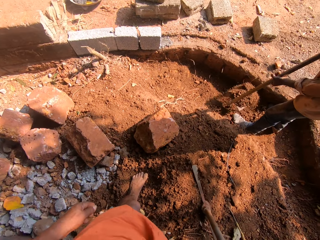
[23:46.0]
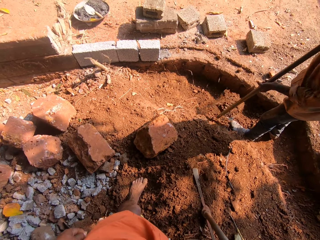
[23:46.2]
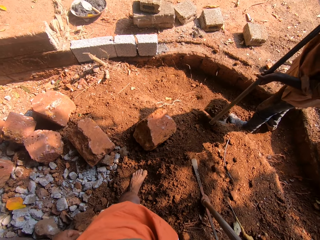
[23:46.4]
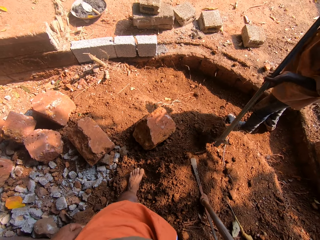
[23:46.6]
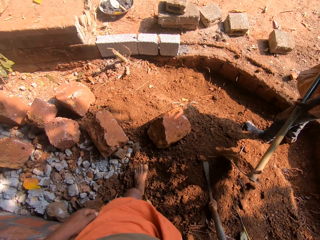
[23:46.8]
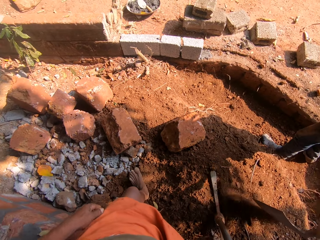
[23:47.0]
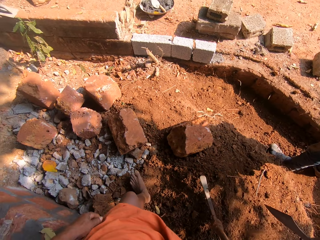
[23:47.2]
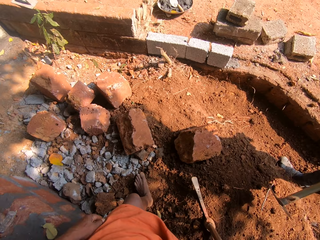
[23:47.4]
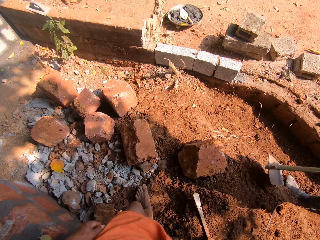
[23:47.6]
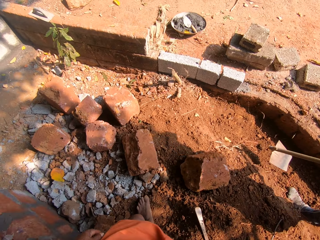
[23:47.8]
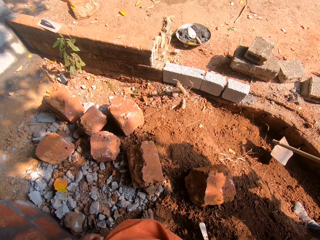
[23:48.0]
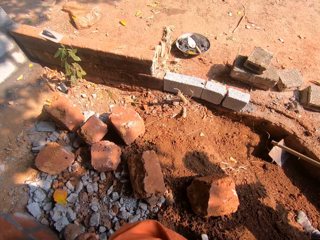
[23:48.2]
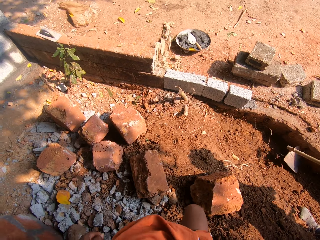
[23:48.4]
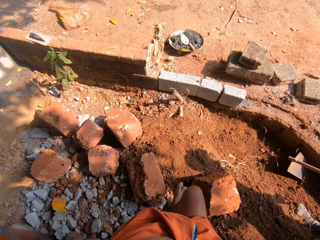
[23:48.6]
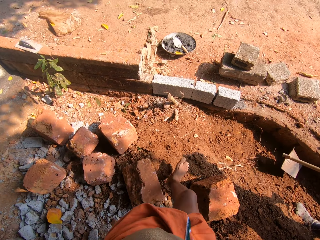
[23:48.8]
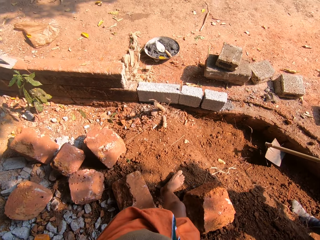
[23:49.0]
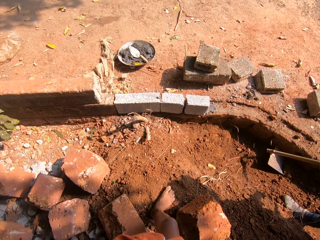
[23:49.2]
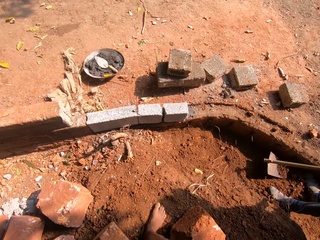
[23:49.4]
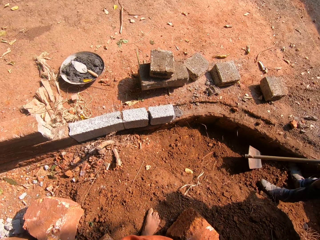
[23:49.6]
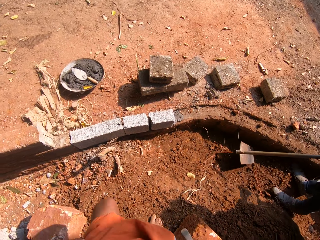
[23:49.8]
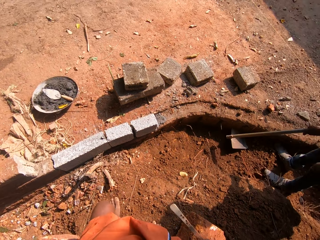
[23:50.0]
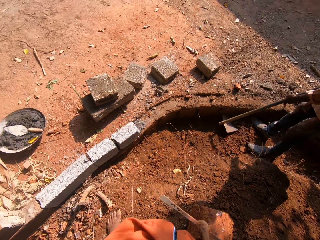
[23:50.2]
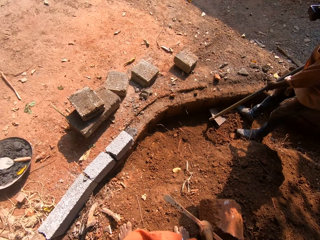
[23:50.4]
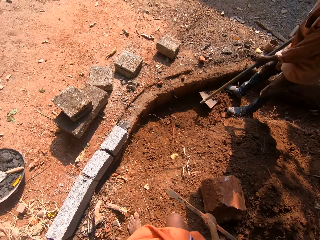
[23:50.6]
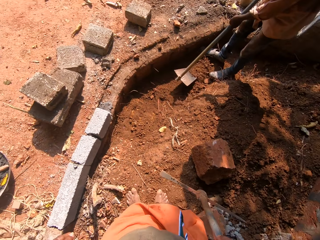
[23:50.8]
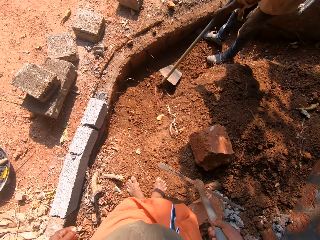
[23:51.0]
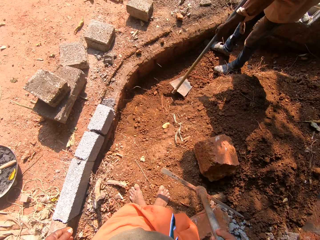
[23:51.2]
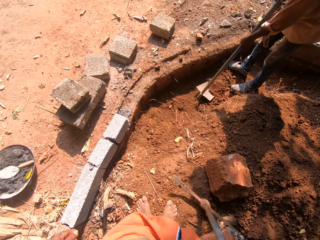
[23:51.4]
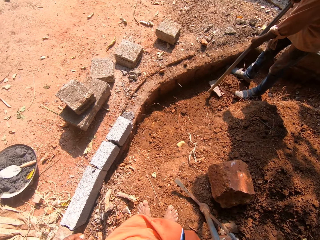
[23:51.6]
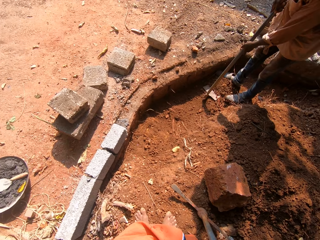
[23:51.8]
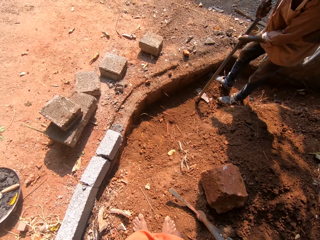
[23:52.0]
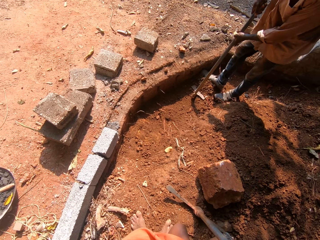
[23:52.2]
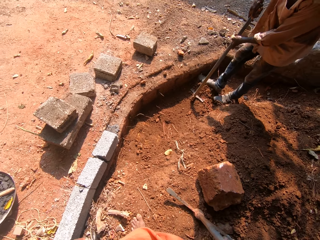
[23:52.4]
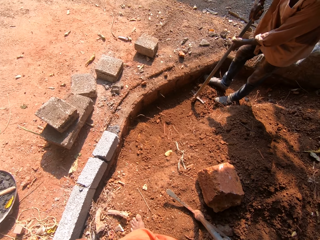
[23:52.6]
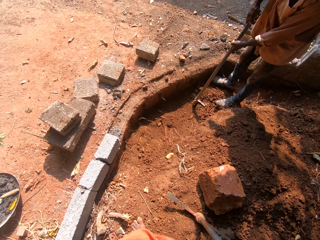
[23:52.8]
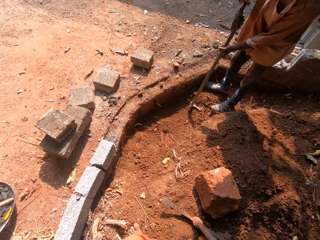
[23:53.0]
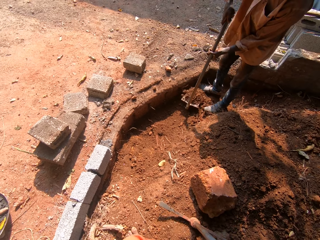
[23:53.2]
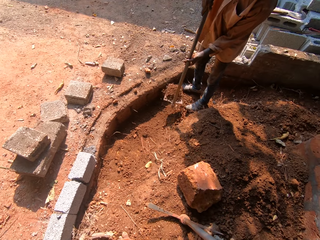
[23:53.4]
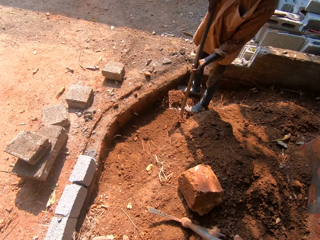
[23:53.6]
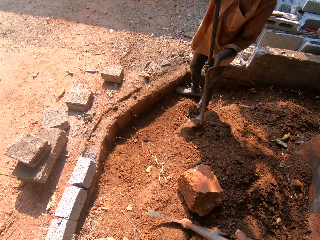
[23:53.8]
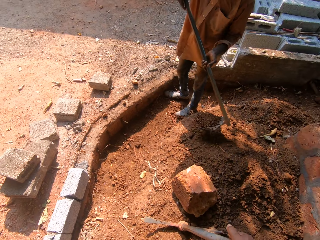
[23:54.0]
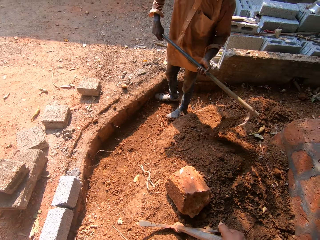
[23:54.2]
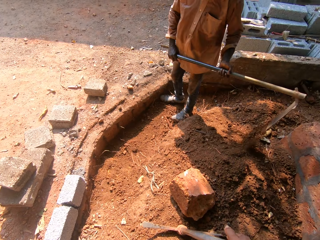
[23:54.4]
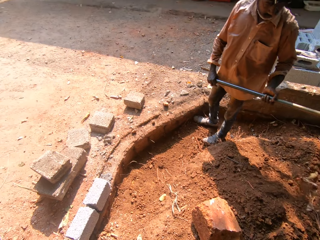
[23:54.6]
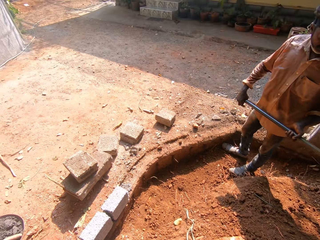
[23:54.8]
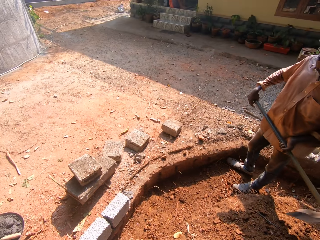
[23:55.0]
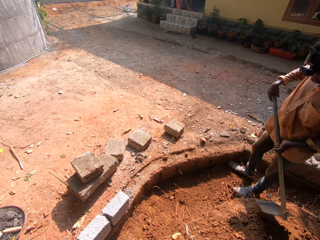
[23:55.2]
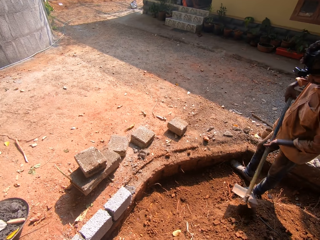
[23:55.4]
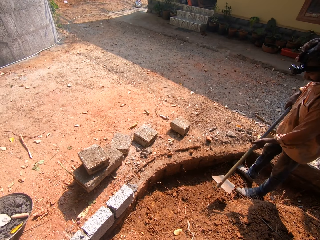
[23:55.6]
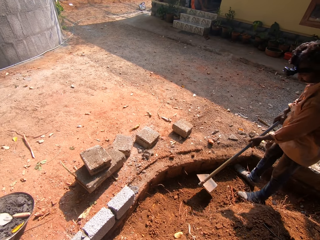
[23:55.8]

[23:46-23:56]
The man packs soil with the digging hoe or jembe in both hands. The man pours the sand in the digging hoe in both hands to the ground. The man scrapes the soil with the digging hoe in both hands and digs with the jembe. The man moves soil on the digging hoe with his right leg. The man packs soil with the digging hoe in both hands. The man pours the sand in the digging hoe in both hands to the ground.

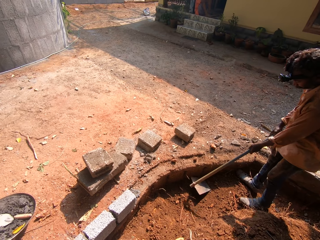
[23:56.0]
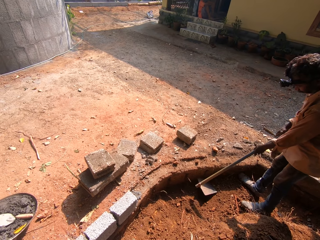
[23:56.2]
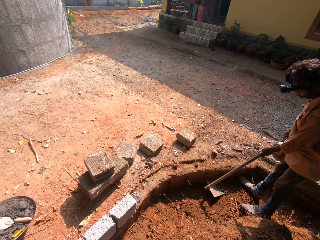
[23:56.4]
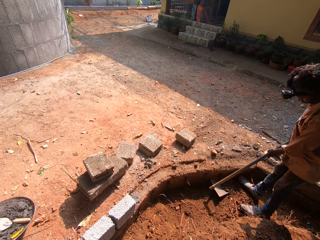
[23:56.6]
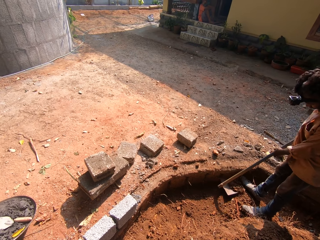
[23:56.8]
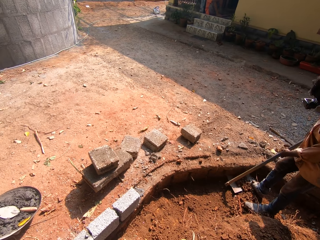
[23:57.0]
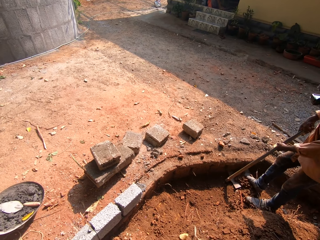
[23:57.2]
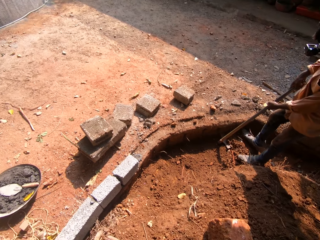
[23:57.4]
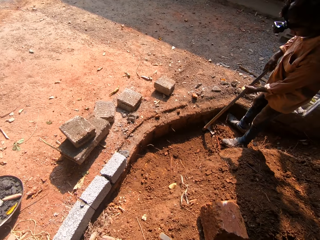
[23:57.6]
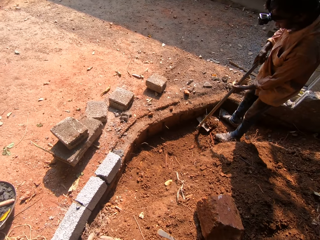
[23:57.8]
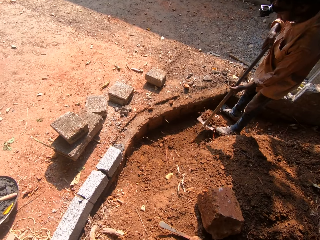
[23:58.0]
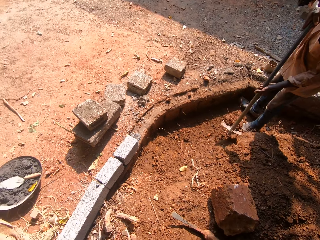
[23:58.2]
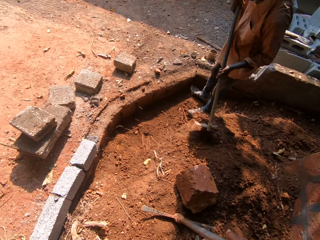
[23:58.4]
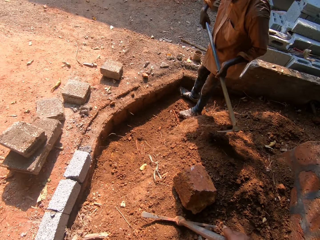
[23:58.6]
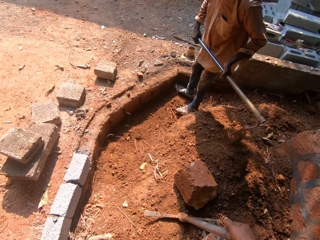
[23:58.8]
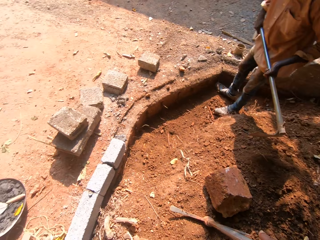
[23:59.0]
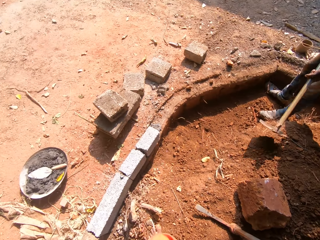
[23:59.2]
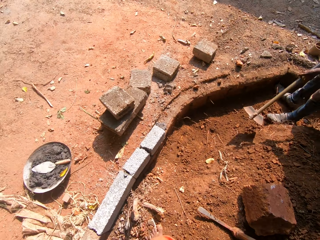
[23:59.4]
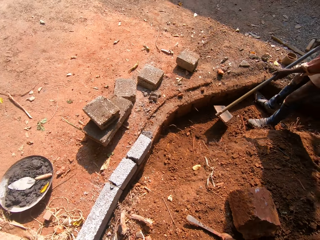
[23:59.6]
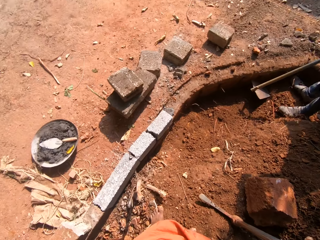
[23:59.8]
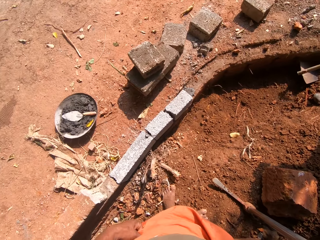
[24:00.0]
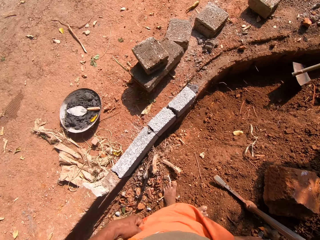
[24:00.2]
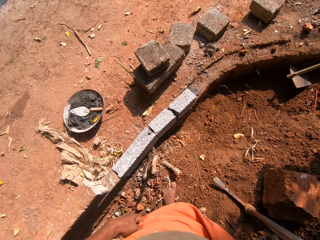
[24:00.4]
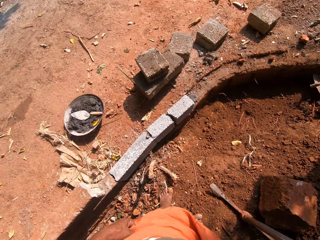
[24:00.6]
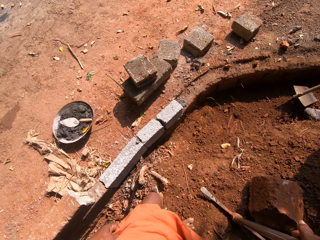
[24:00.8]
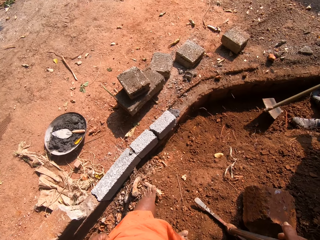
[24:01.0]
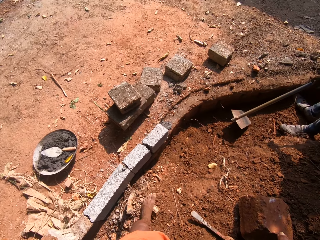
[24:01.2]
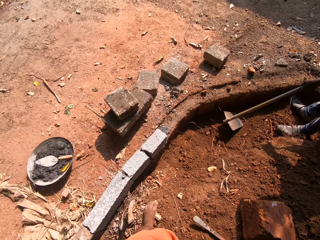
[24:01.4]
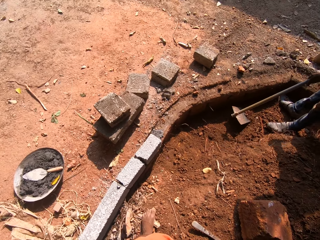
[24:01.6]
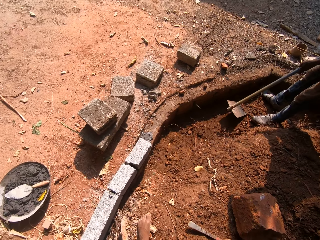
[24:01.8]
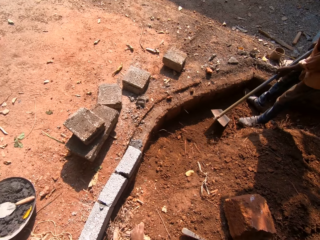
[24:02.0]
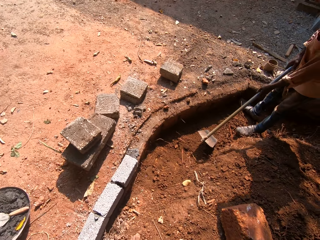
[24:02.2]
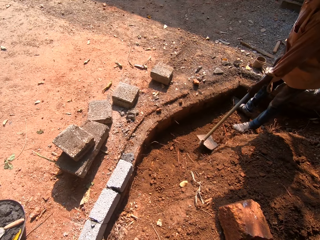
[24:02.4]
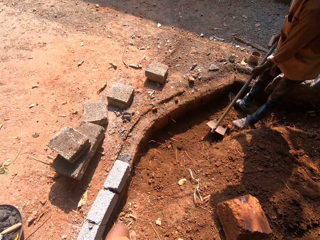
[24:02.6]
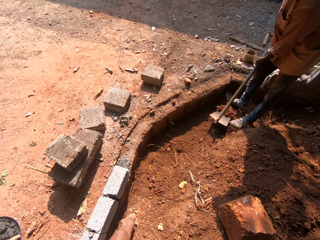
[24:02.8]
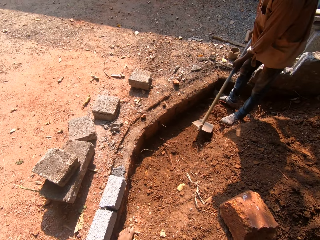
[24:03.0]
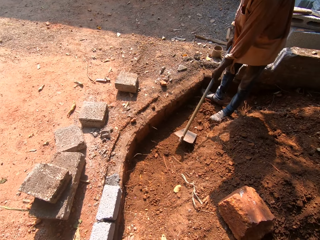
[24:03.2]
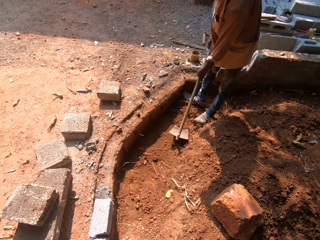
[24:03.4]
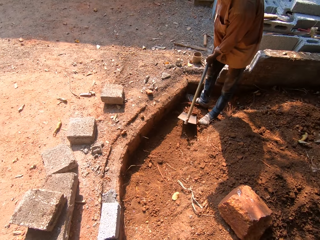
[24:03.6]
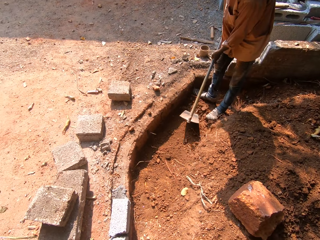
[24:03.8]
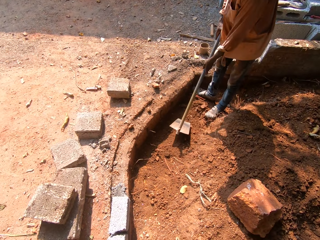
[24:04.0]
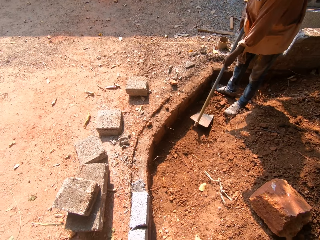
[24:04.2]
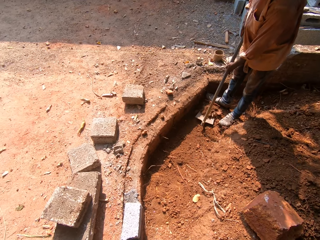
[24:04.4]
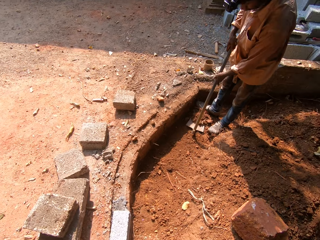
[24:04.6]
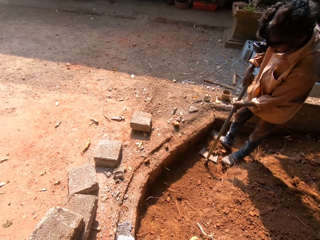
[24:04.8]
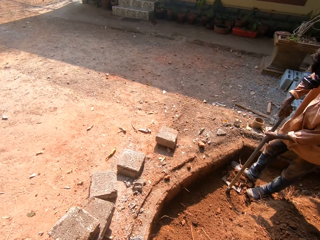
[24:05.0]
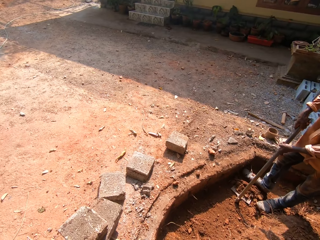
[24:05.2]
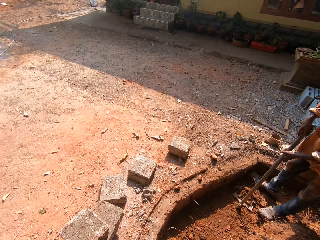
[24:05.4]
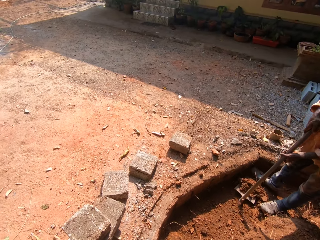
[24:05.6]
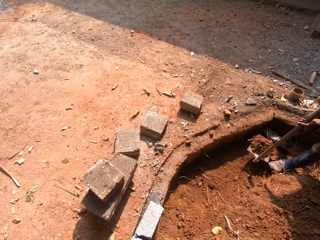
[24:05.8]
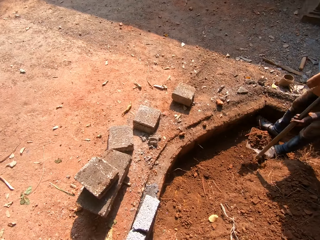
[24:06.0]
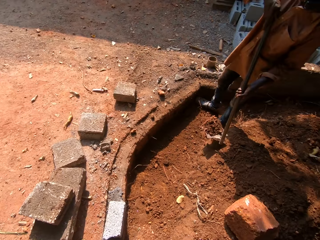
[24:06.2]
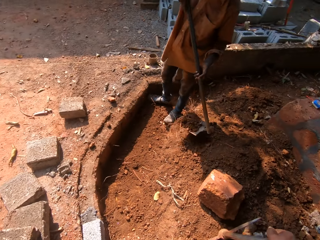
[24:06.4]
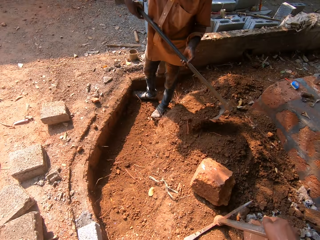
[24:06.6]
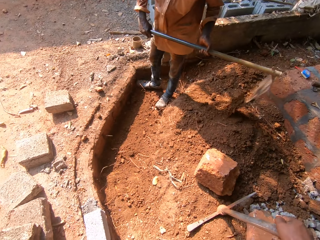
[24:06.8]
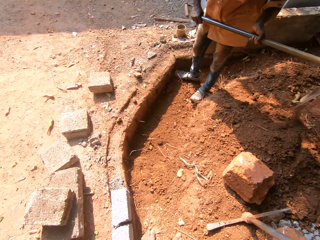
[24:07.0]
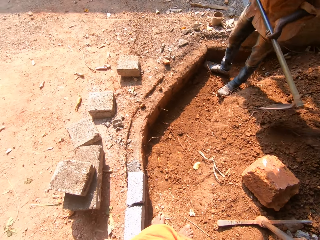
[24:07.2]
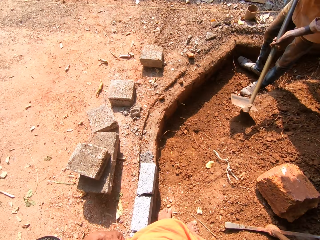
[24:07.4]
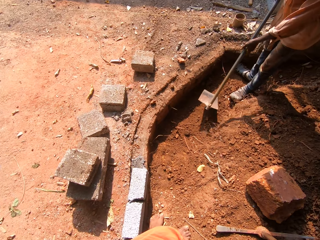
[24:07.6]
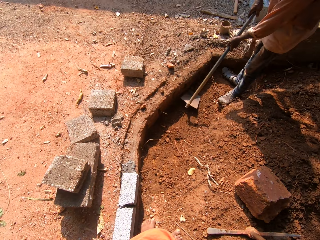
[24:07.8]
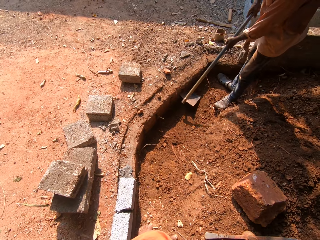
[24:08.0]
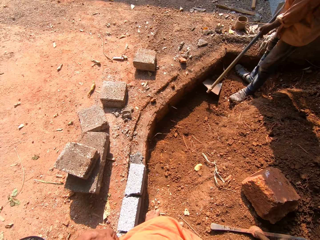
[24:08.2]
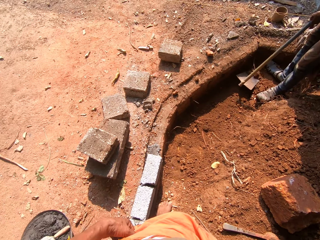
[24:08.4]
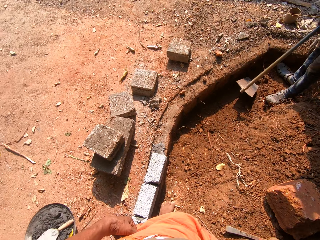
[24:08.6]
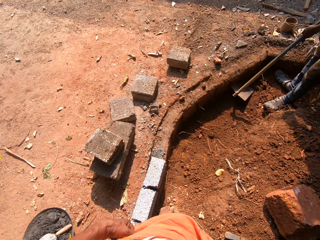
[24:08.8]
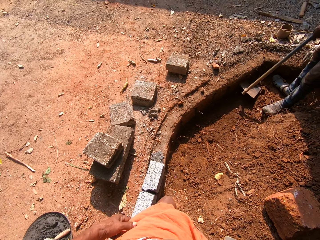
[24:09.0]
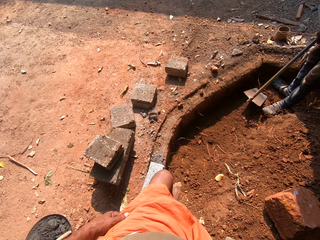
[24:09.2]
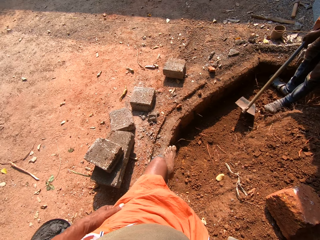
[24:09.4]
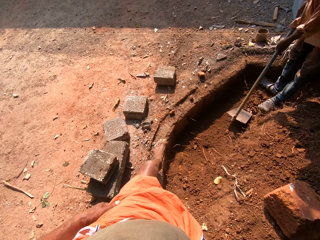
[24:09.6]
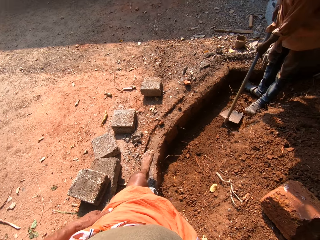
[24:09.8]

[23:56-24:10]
The man scrapes the soil with the digging hoe or jembe in both hands. The man moves soil on the digging hoe with his right leg. The man packs soil with the digging hoe in both hands. The man pours the sand in the digging hoe in both hands to the ground. The man digs the ground using the jembe and scrapes the soil with the digging hoe in both hands. The man moves soil on the digging hoe with his right leg. The man packs soil with the digging hoe in both hands. The man pours the sand in the digging hoe in both hands to the ground. The man scrapes the soil with the digging hoe in both hands.
